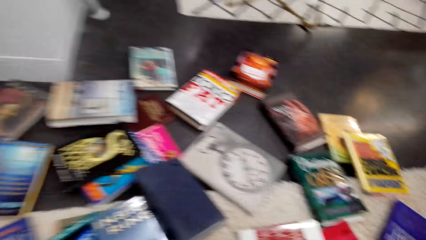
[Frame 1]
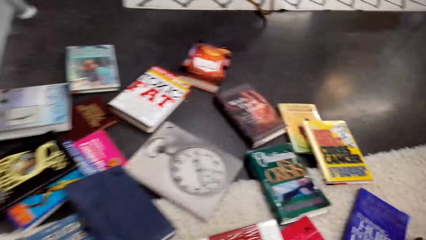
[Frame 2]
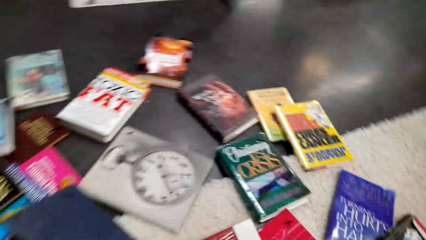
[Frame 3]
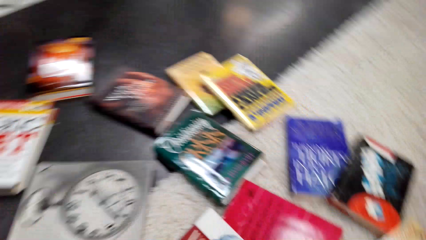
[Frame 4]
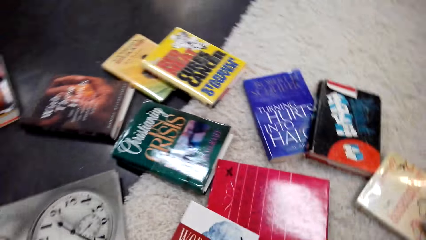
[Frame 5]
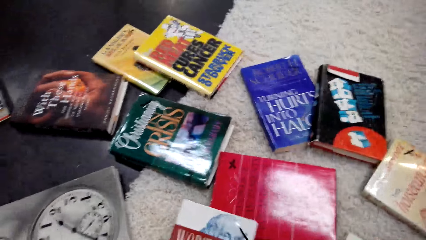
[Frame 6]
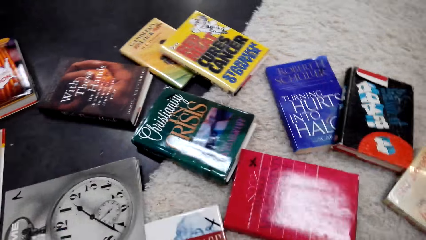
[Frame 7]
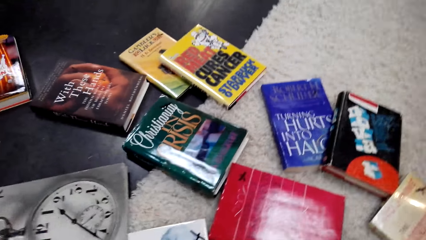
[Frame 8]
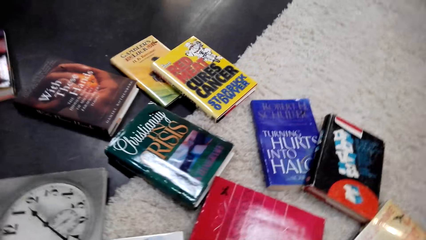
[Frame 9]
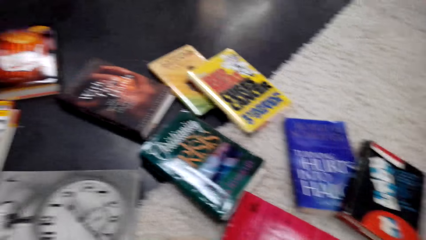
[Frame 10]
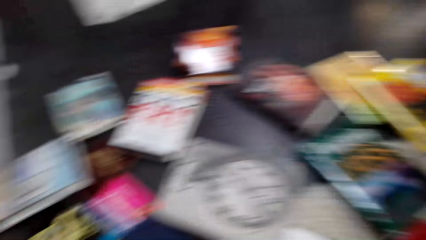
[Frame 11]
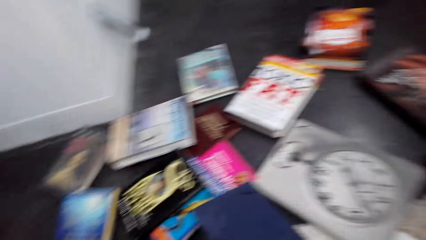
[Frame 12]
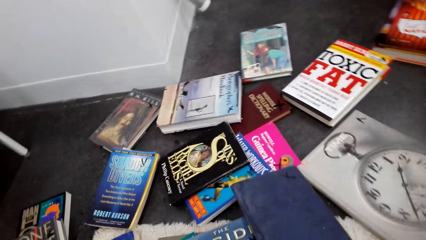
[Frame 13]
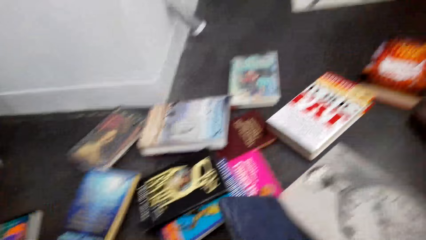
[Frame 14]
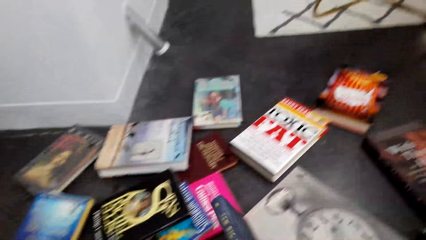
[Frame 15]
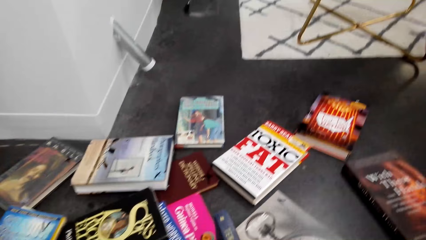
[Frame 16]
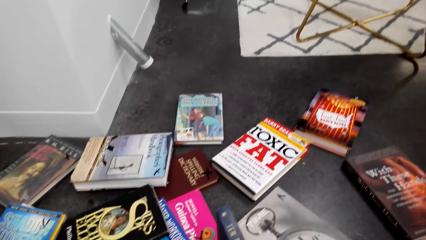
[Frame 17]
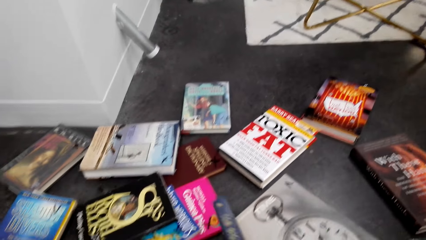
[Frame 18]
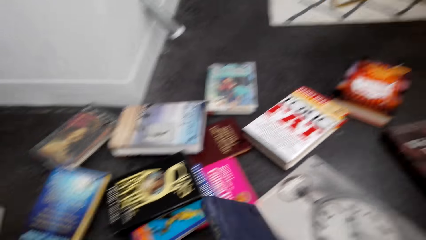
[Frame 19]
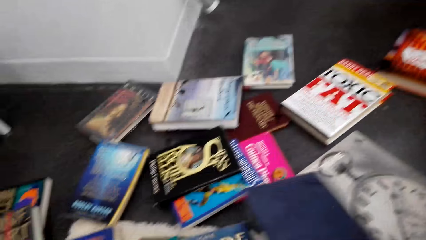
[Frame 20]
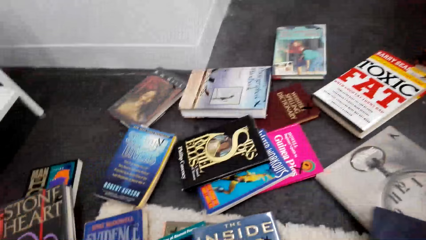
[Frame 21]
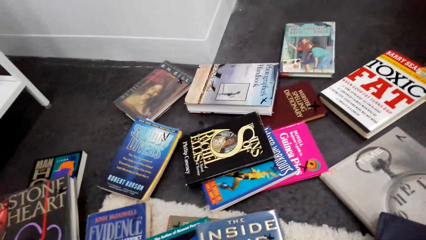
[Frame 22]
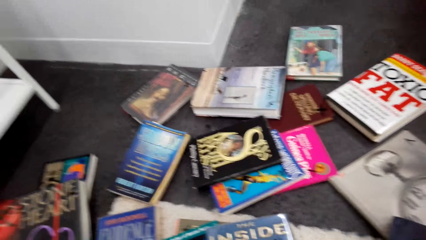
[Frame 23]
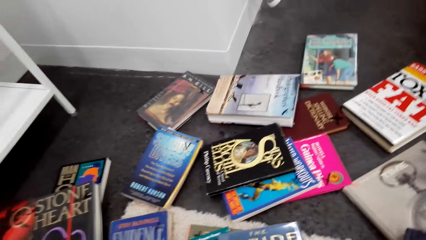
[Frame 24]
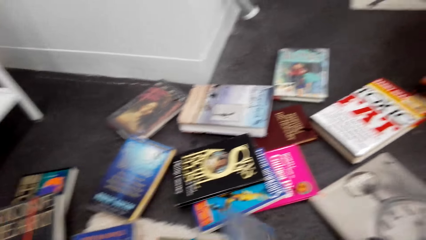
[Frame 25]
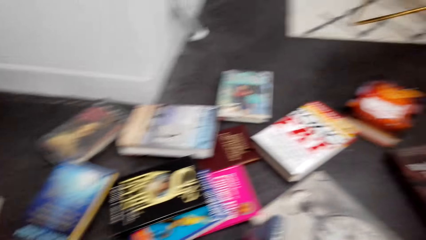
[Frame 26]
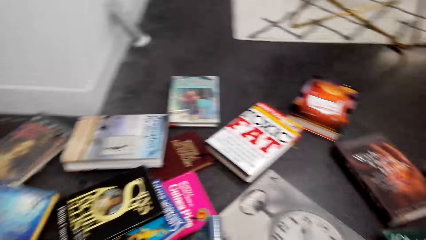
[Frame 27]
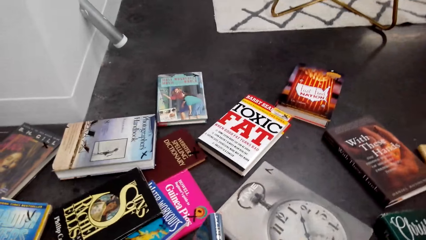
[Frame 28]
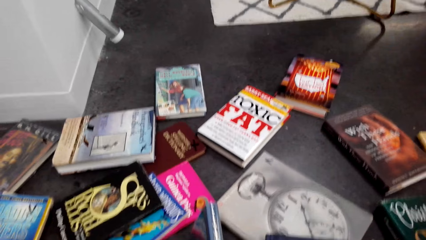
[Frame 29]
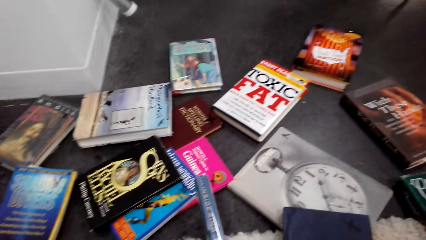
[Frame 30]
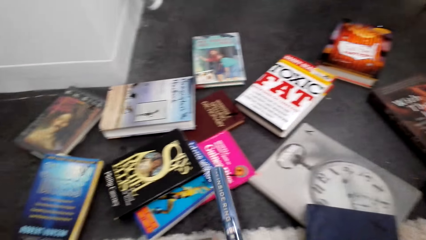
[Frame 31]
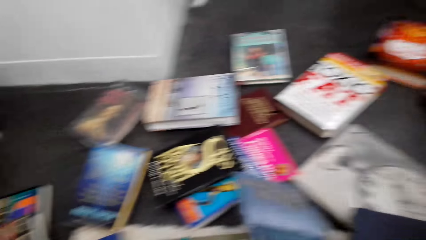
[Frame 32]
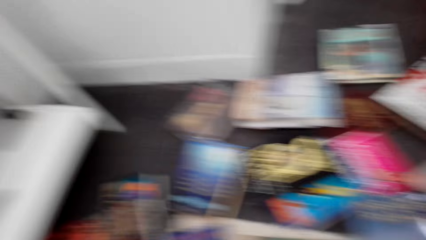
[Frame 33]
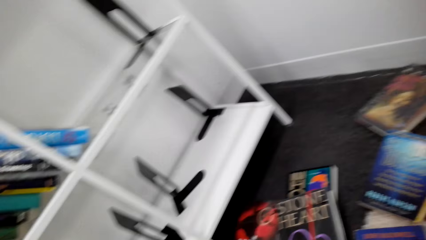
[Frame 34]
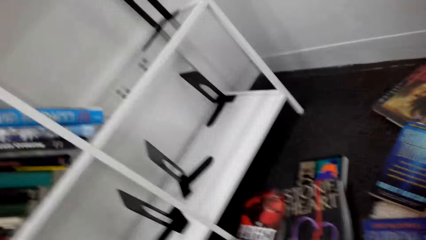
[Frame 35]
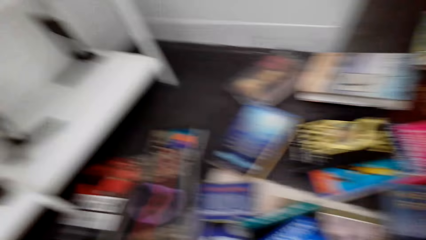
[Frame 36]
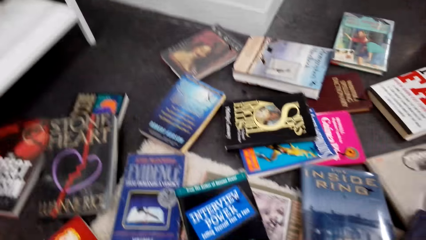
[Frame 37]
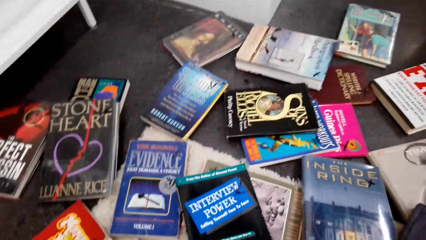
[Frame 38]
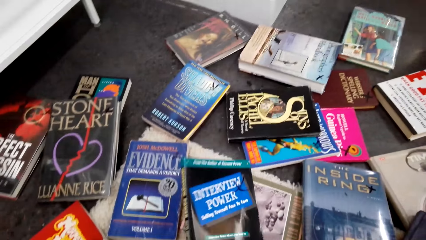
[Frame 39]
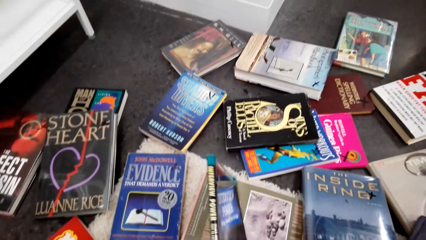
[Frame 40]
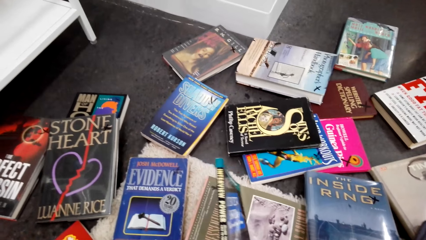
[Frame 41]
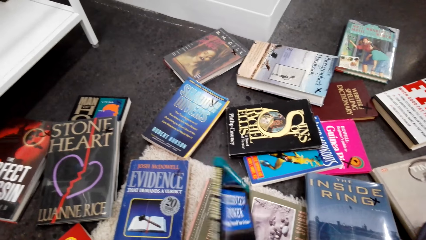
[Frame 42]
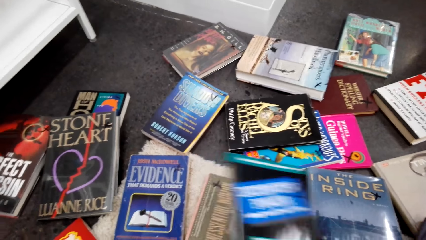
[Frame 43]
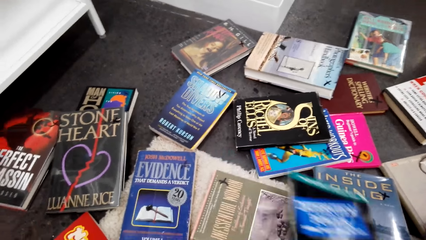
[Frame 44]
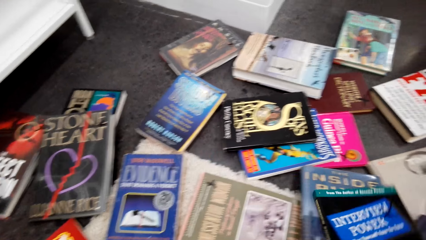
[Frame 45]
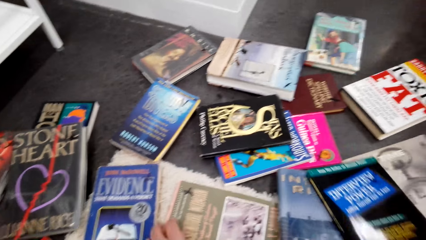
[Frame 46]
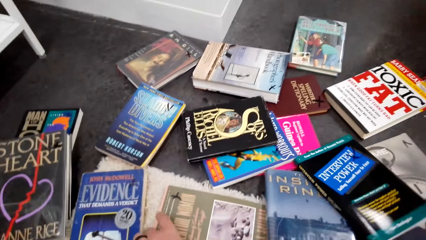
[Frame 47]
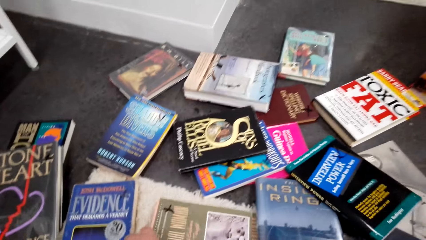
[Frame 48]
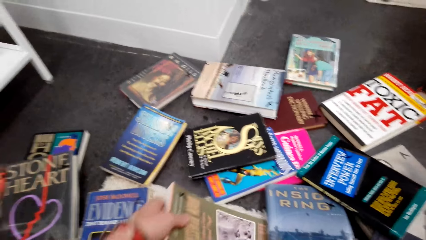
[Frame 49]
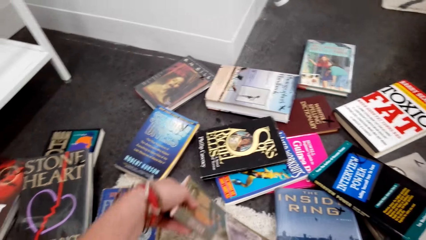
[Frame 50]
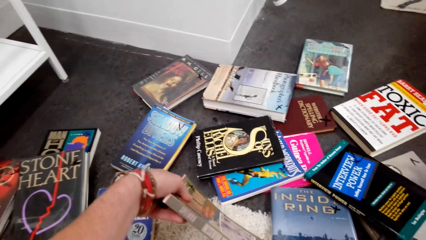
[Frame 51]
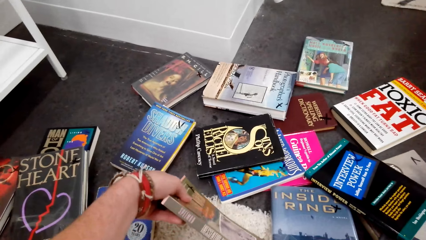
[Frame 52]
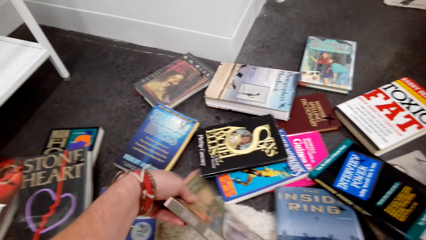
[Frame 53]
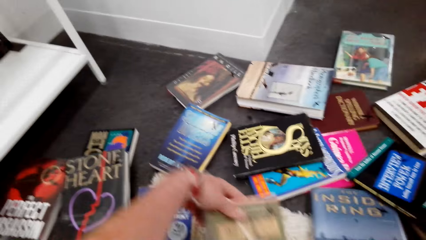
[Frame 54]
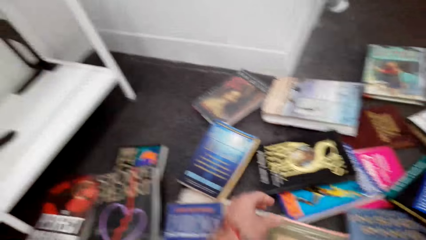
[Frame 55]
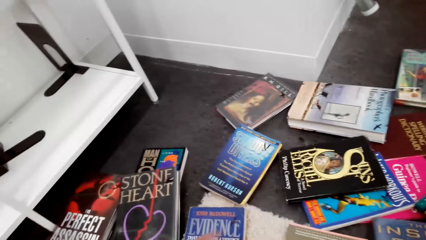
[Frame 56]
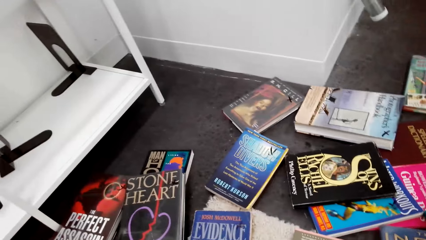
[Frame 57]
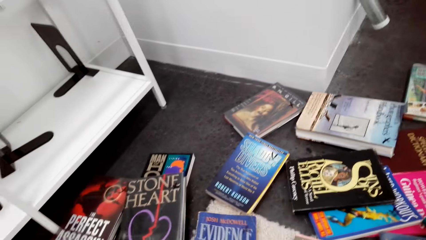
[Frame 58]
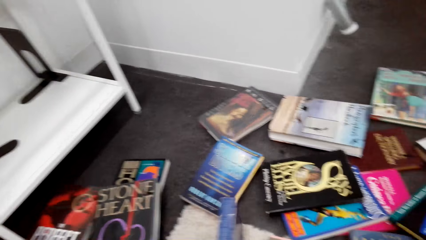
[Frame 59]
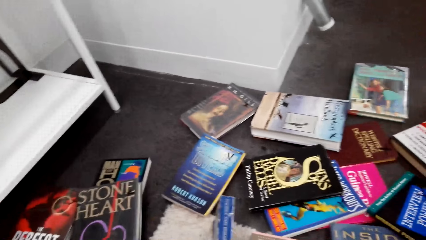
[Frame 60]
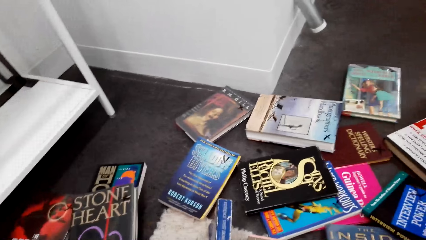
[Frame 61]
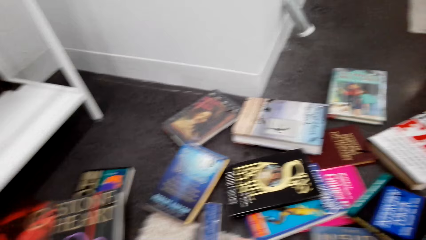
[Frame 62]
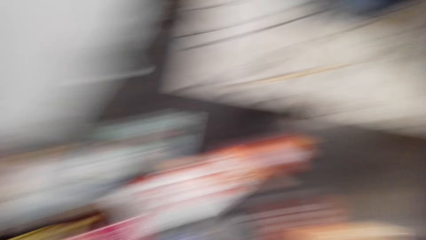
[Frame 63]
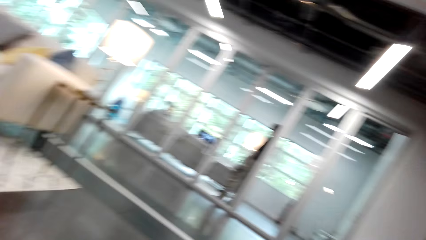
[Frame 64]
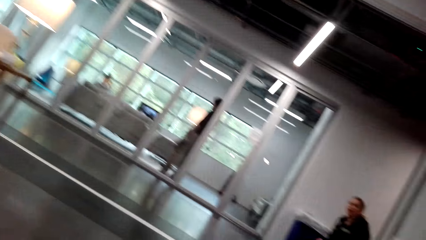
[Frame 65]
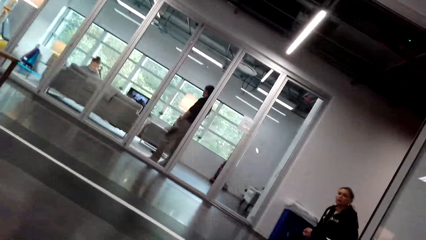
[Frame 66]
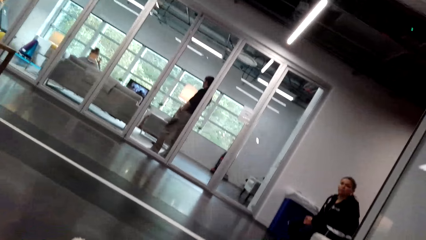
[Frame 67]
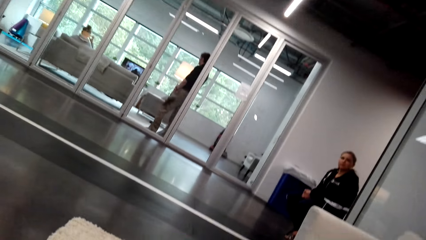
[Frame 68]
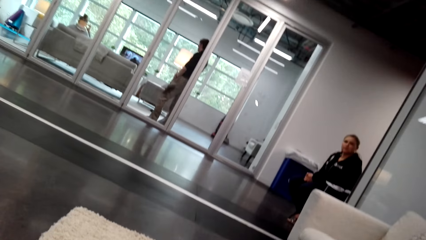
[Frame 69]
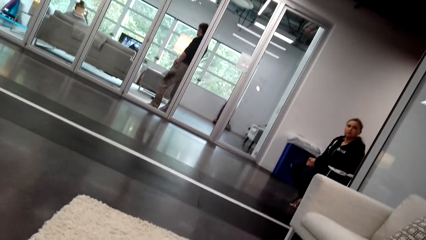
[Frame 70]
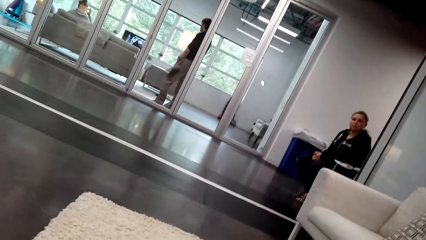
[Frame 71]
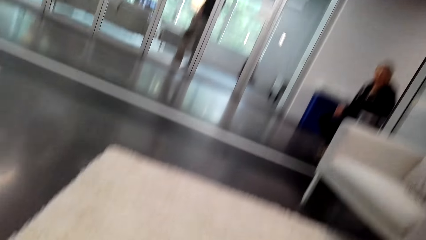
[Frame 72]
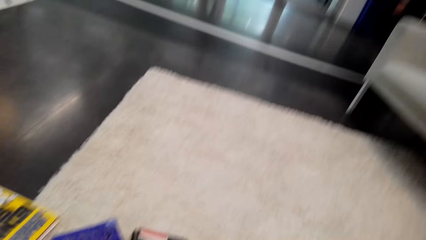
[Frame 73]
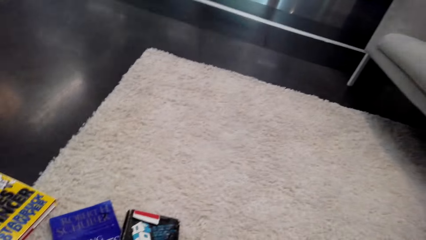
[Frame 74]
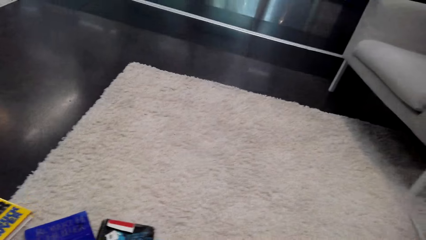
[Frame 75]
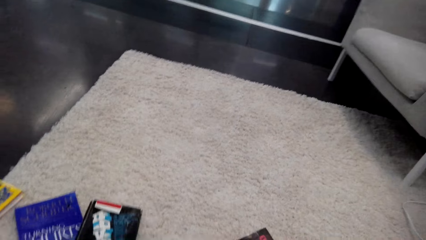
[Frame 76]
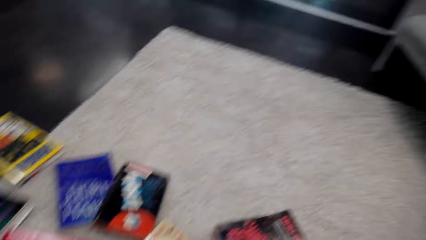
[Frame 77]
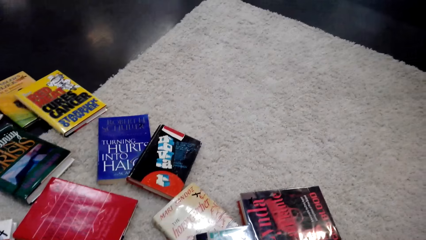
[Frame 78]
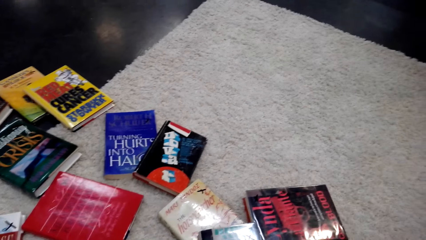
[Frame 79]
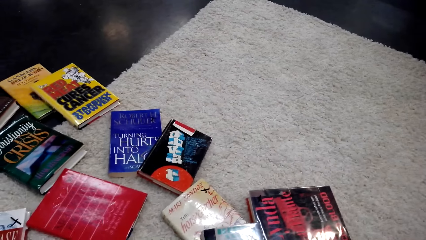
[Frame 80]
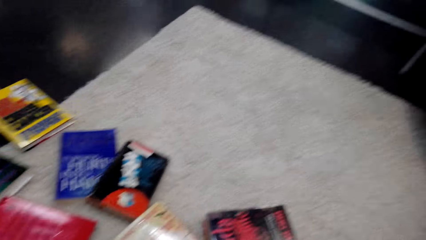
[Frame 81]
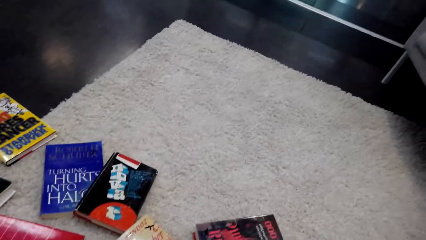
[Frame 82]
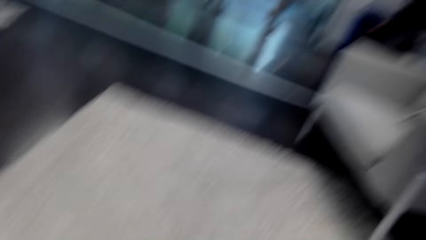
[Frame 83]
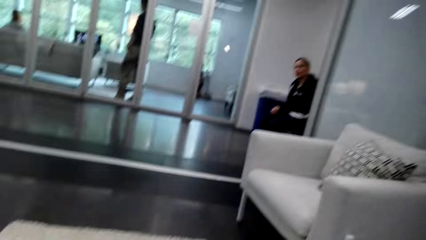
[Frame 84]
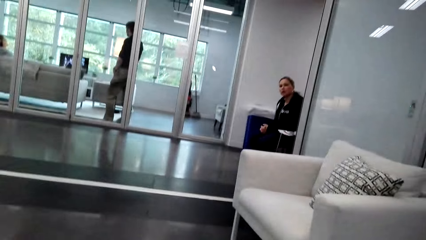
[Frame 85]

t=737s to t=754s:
The camera wearer looks around. They pick up the books from the floor. They look around. They drop the book. They look around. They drop the book. They pick up the book. They drop the book. They pick up the book. They examine the book. They search the books on the floor. They look around. They dialogue with a lady. The lady talks.
